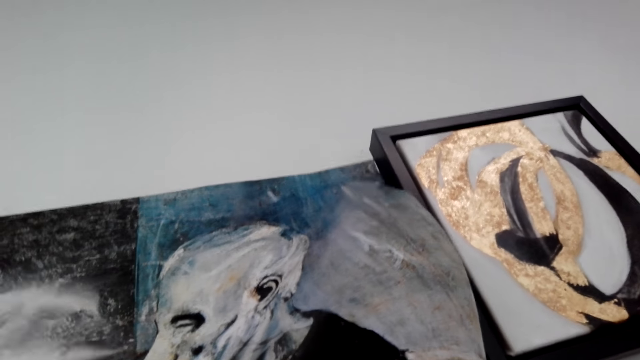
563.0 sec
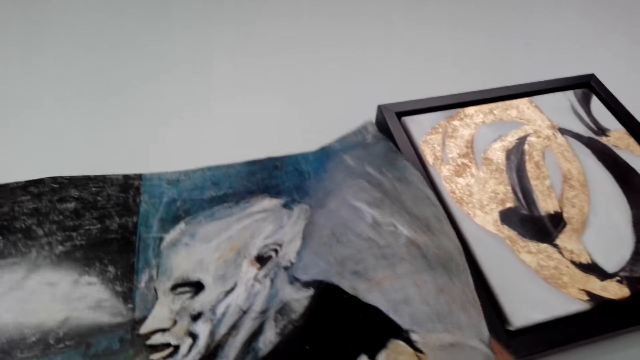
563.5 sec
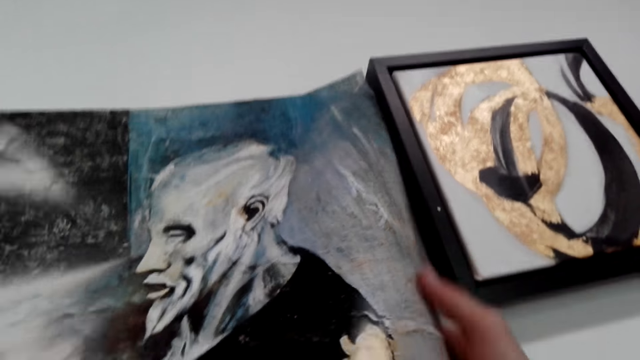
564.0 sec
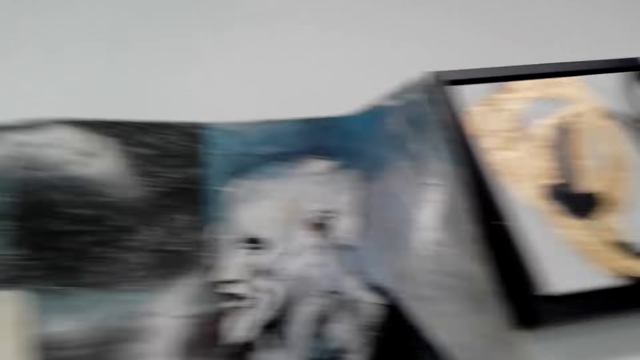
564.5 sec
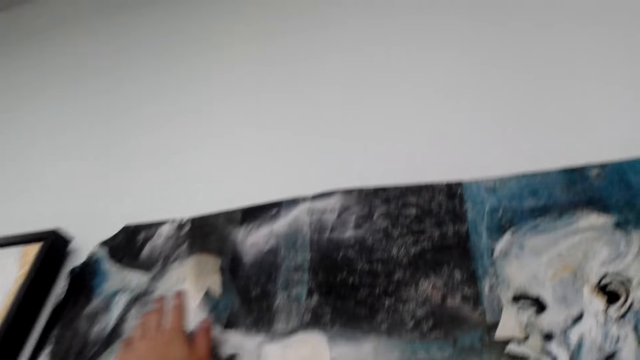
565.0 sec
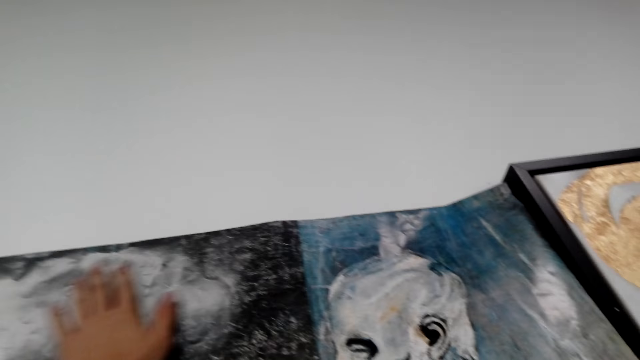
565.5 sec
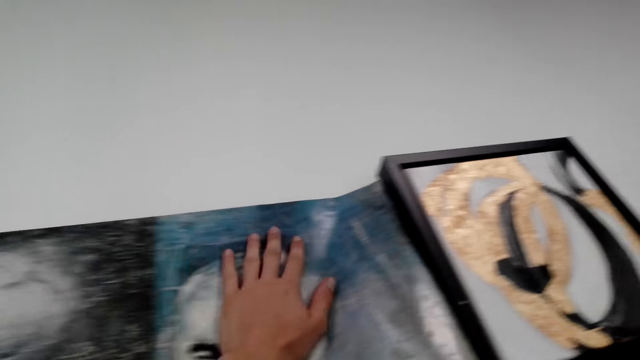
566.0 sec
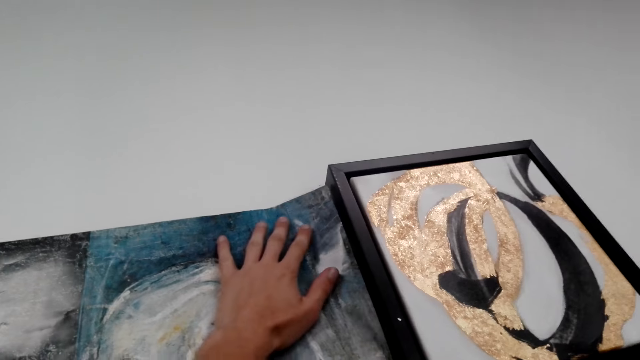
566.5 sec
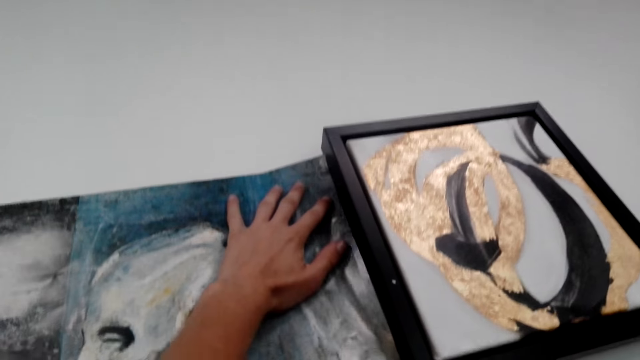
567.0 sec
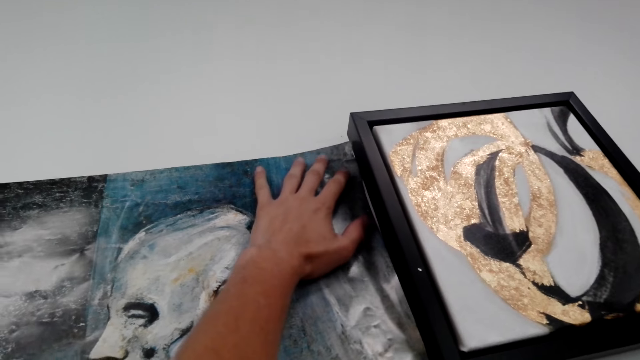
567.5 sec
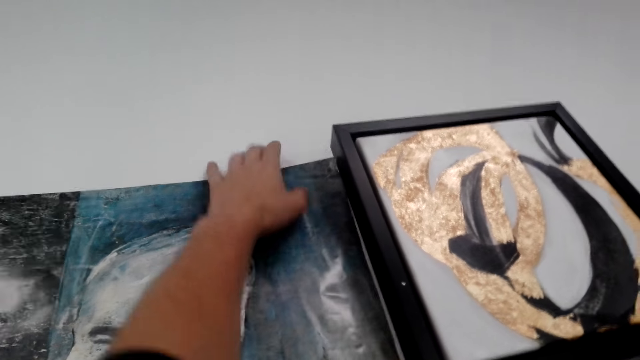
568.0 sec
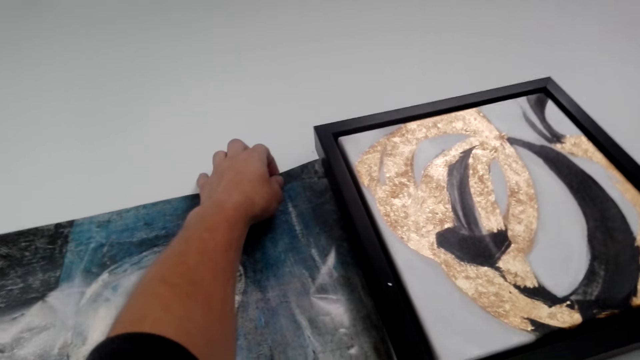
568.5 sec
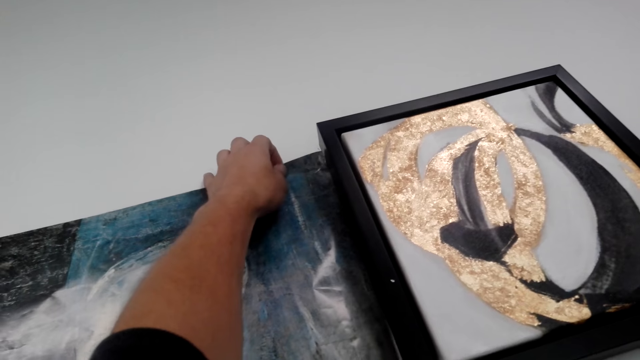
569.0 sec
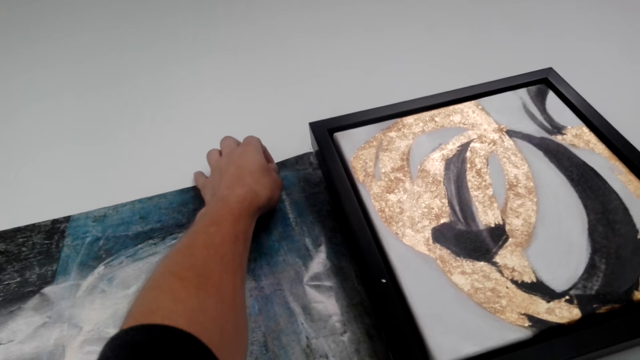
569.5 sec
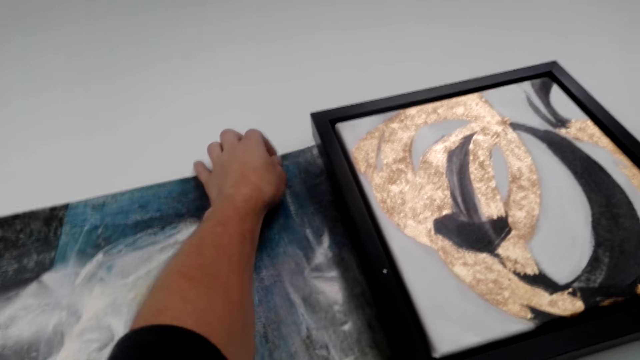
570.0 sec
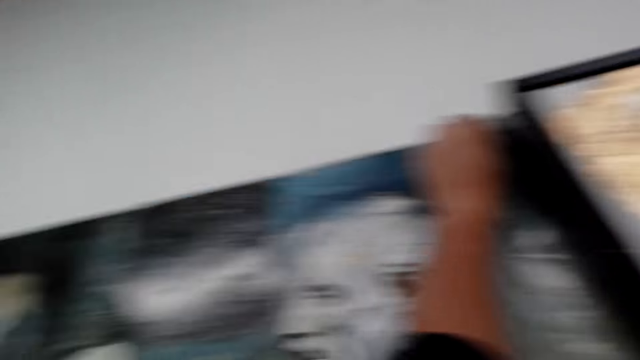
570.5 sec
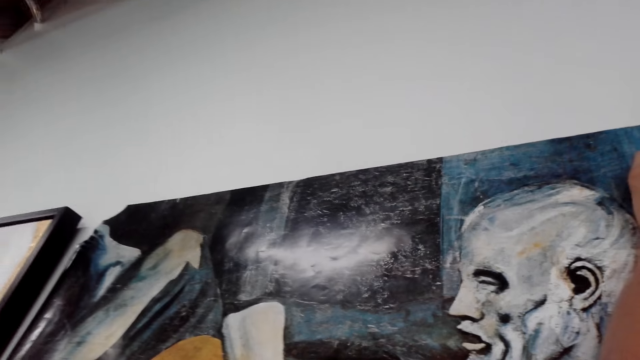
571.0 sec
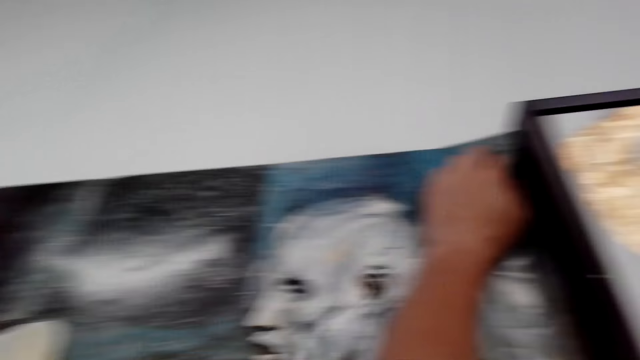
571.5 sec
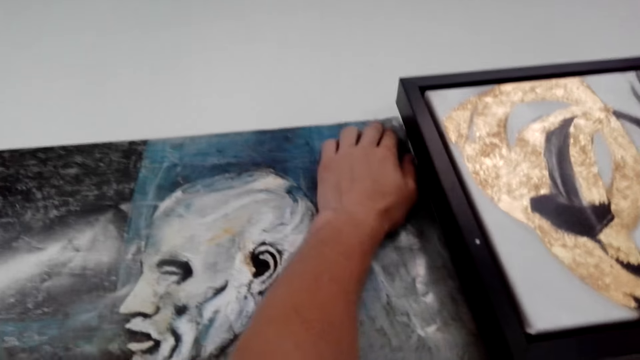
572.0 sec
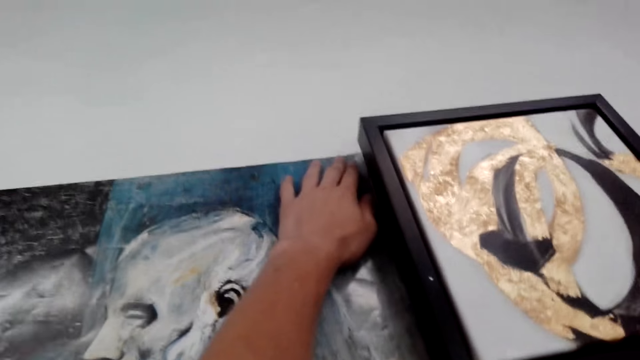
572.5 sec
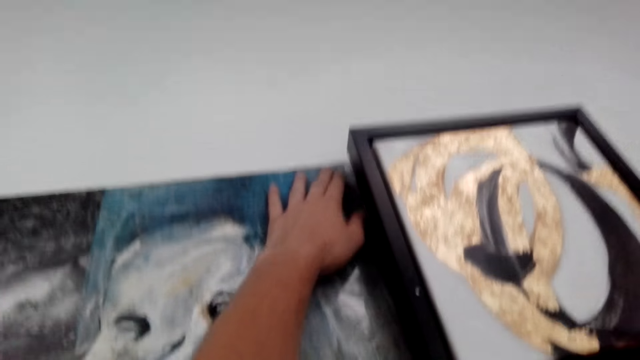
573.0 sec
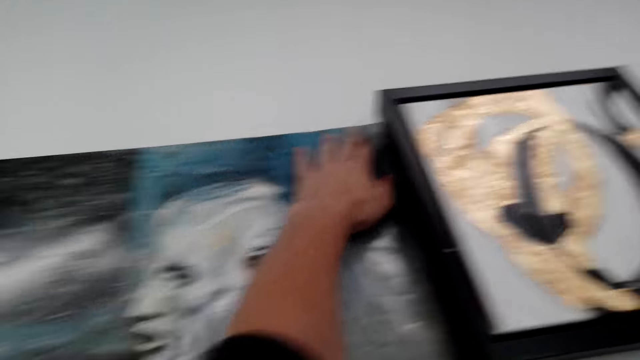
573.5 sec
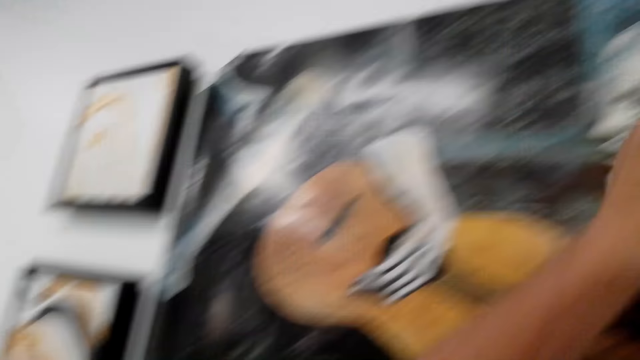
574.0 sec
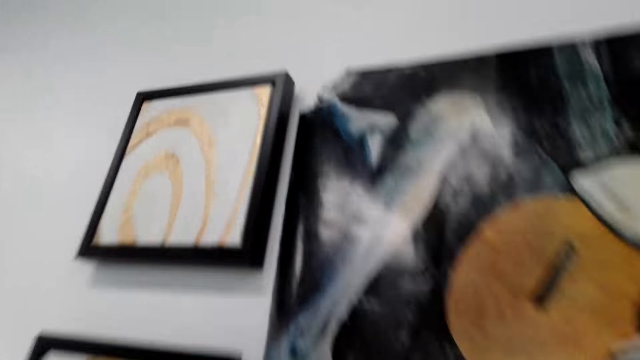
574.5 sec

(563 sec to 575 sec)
The camera wearer presses the portrait art on the wall with his left hand. He does it again. He touches the wall art paper. He fixes the upper part of the wall art paper.

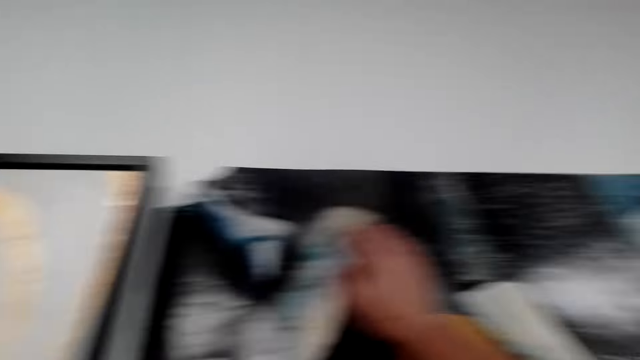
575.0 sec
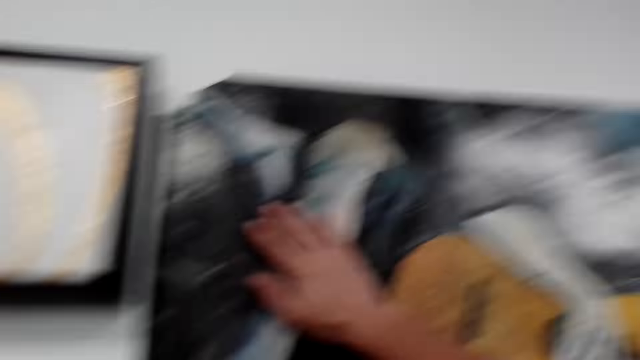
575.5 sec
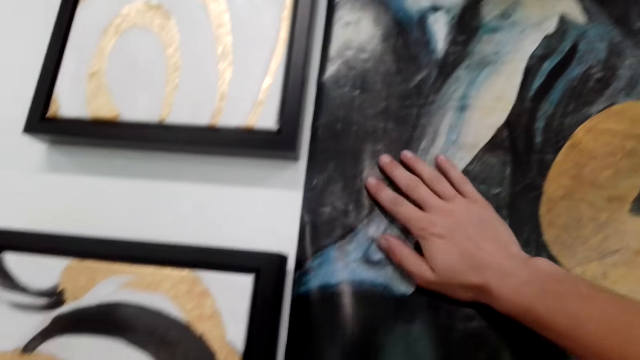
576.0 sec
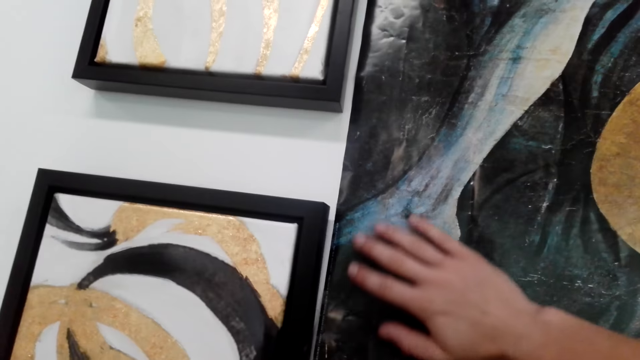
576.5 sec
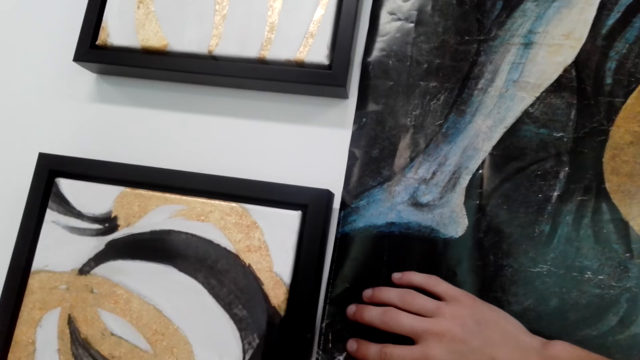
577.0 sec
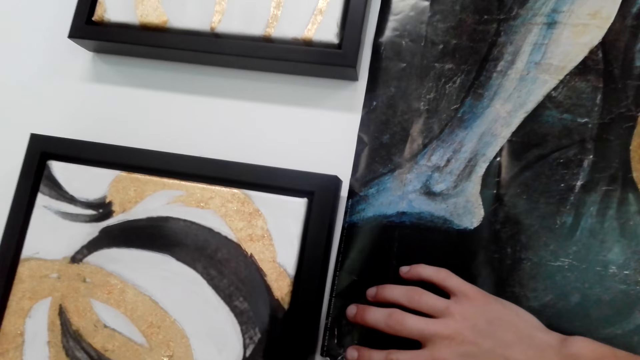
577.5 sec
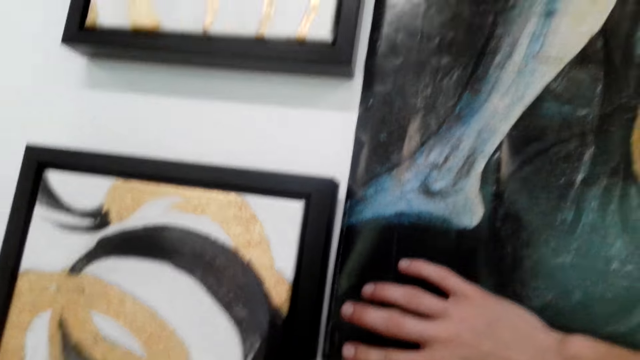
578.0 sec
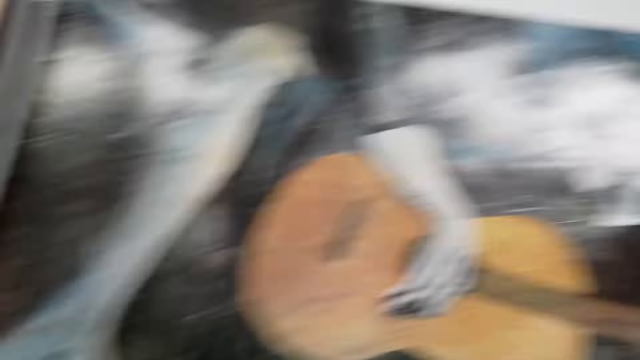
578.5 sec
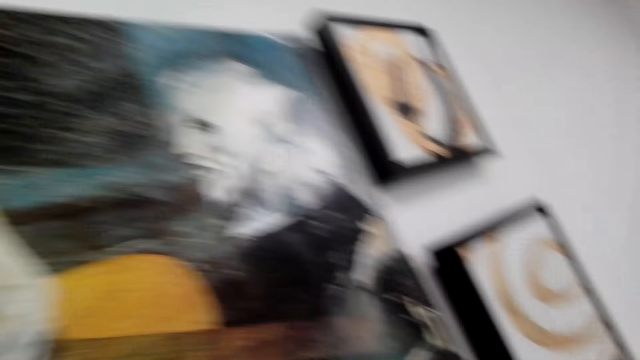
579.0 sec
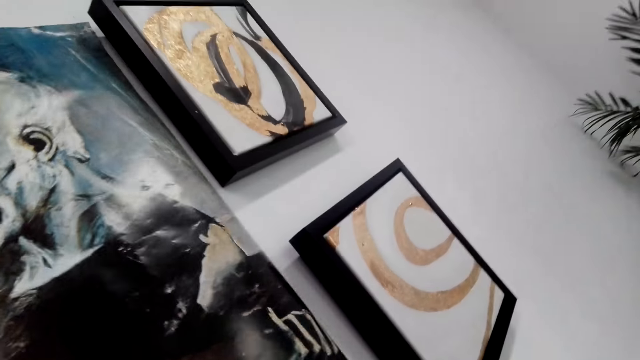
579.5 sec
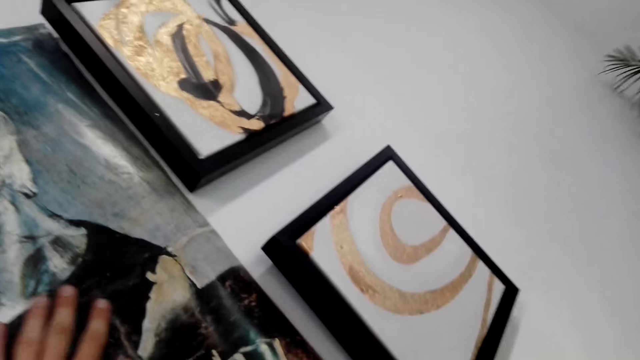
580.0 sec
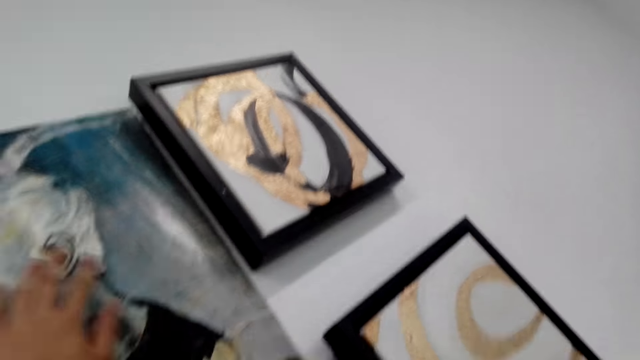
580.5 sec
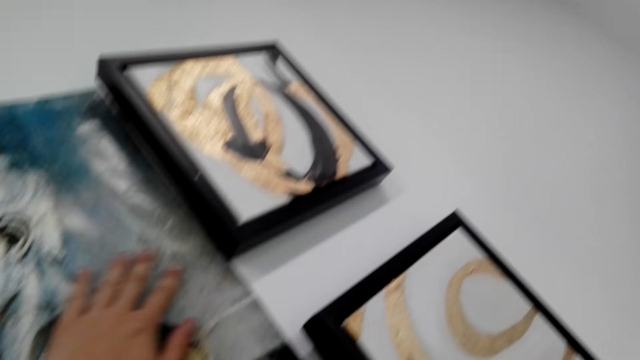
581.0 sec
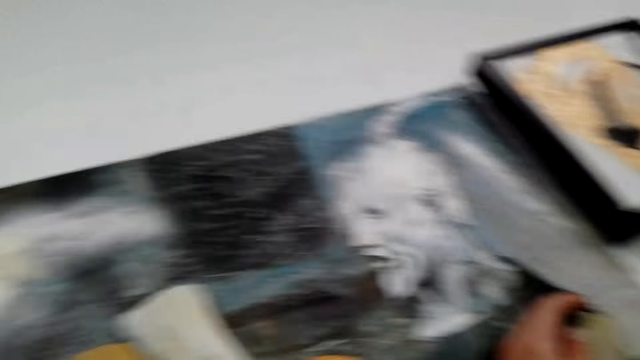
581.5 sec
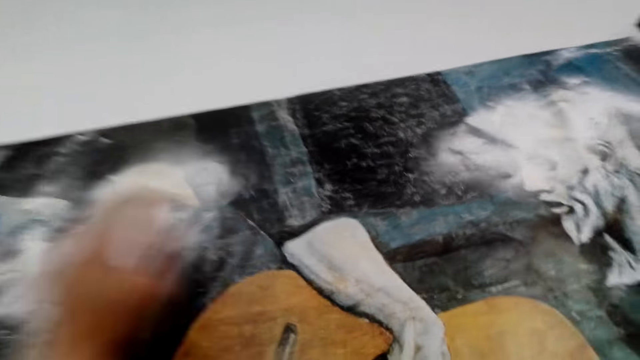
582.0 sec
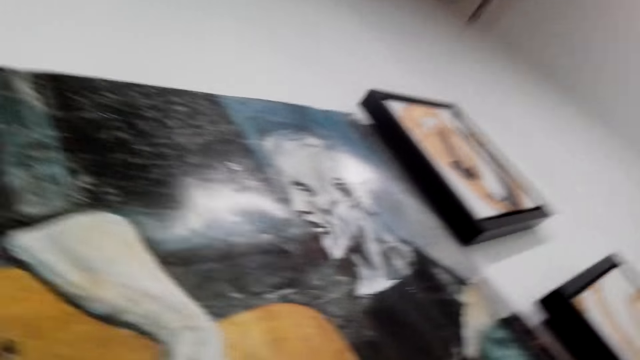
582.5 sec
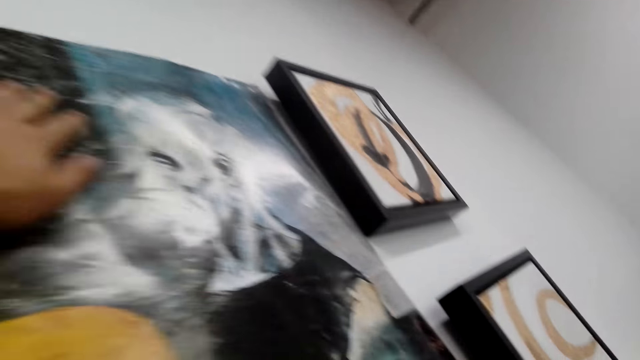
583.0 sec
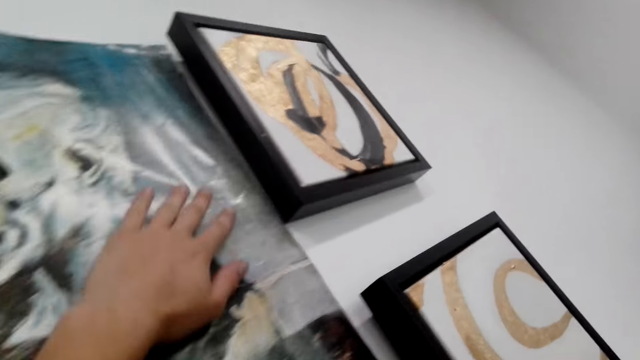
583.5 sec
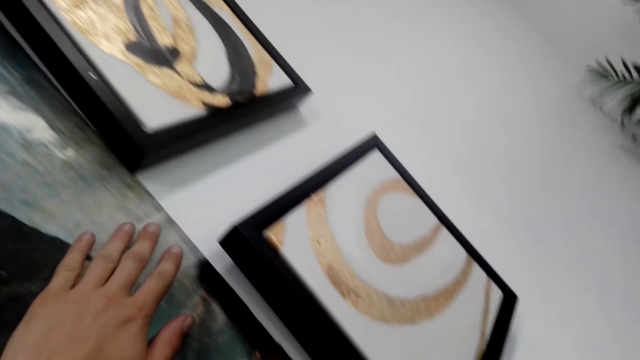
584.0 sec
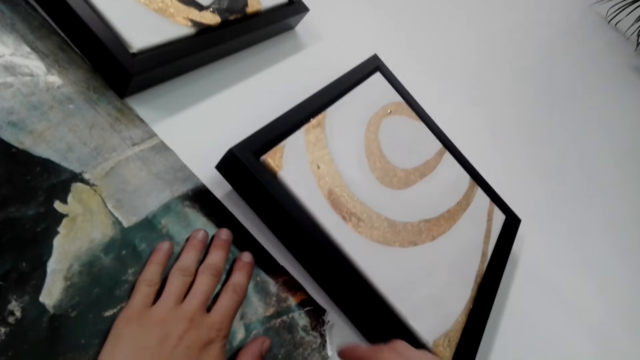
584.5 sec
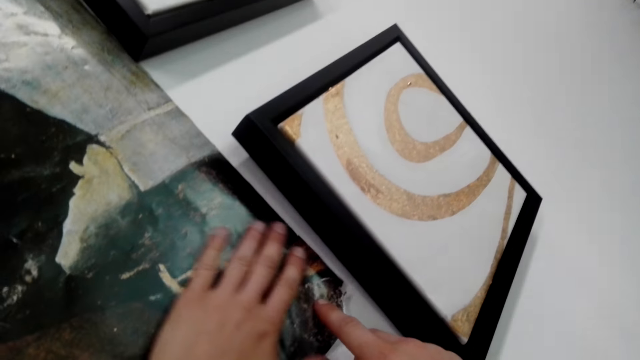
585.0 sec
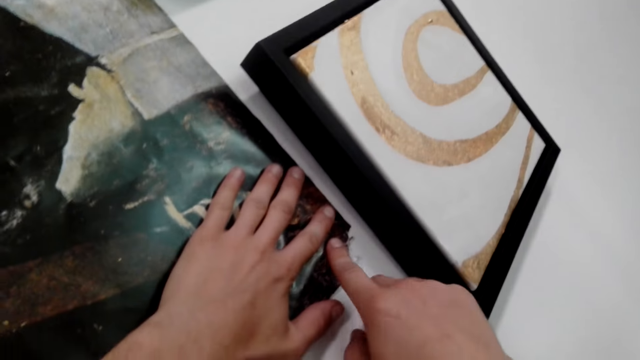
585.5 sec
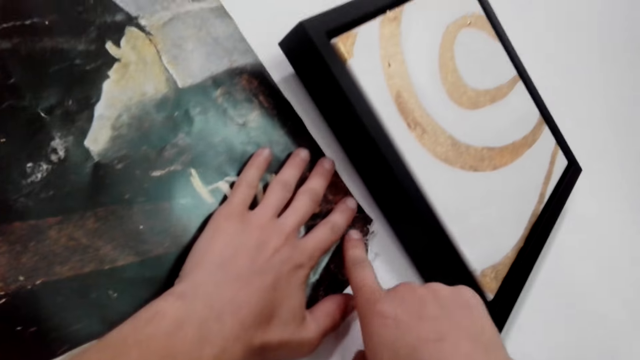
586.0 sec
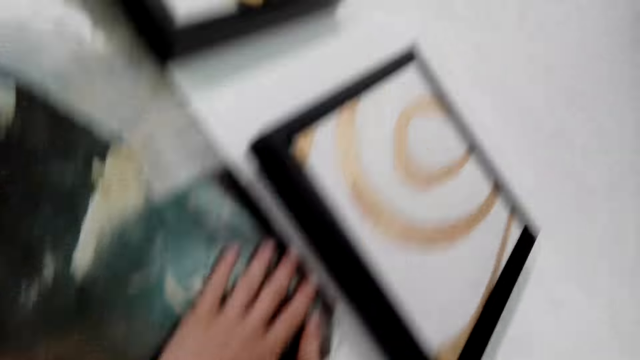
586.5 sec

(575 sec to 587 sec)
The camera wearer presses the portrait art on the wall with his left hand. He fixes the upper part of the wall art paper on the wall. He looks around the wall. He touches the wall art paper. He presses the portrait art on the wall with his left hand. He presses the portrait art on the wall with both his hands. He fixes the wall art paper with both hands.
